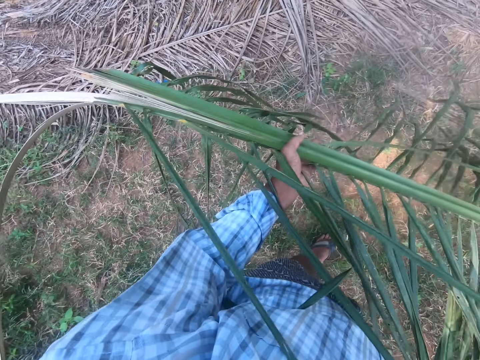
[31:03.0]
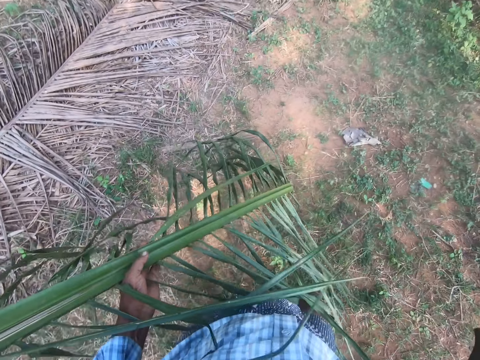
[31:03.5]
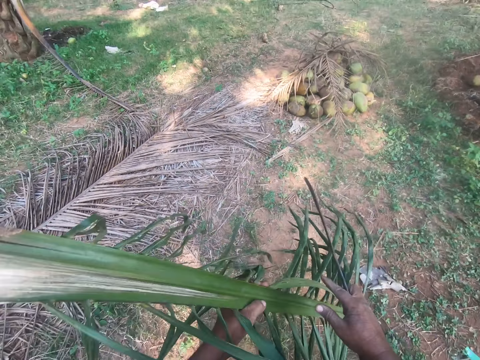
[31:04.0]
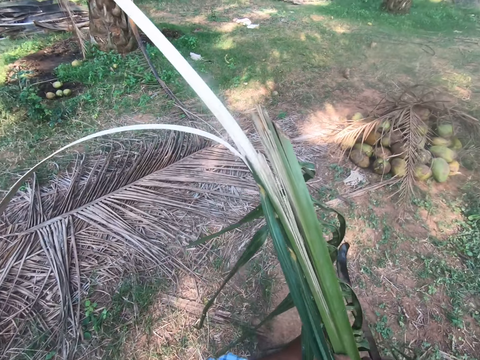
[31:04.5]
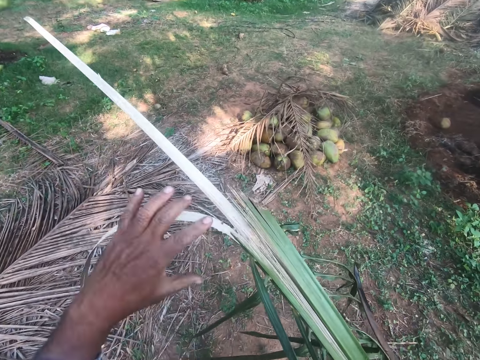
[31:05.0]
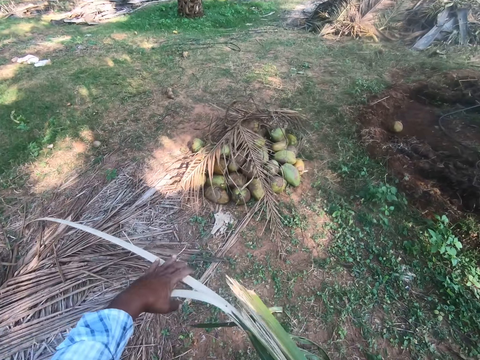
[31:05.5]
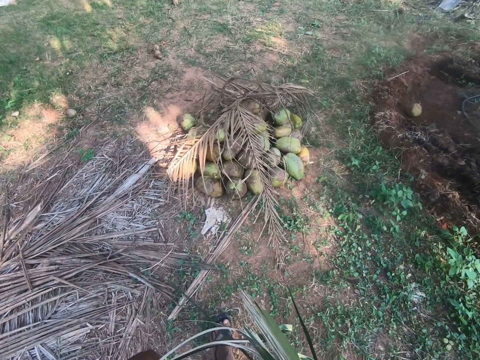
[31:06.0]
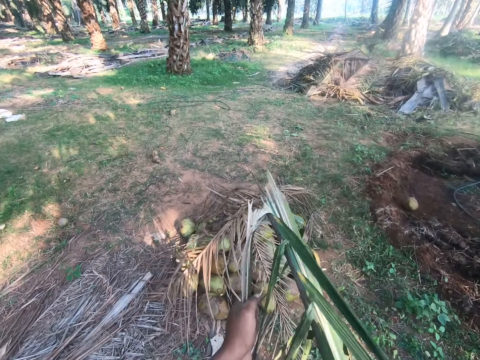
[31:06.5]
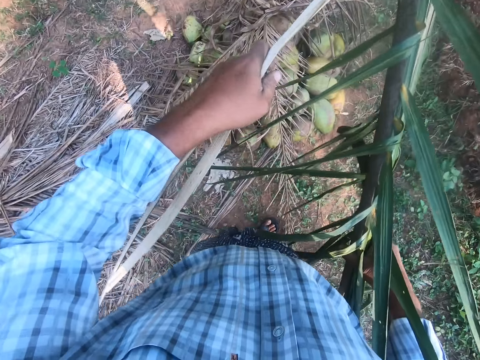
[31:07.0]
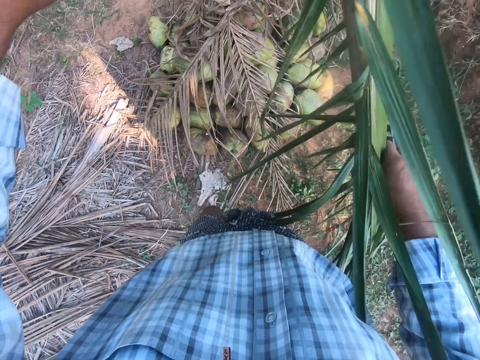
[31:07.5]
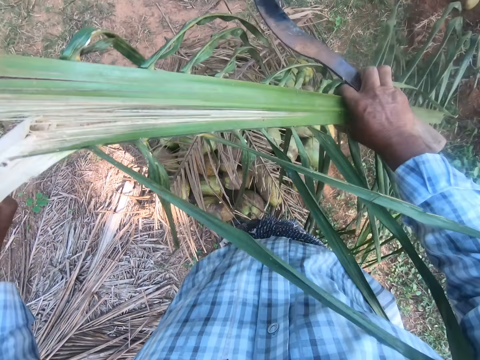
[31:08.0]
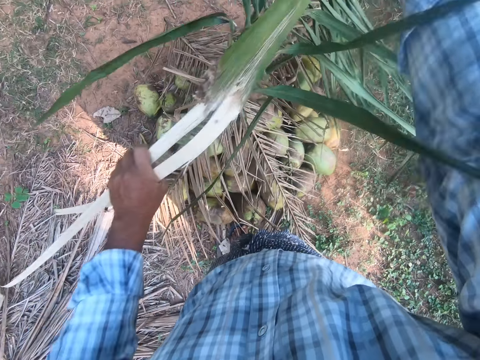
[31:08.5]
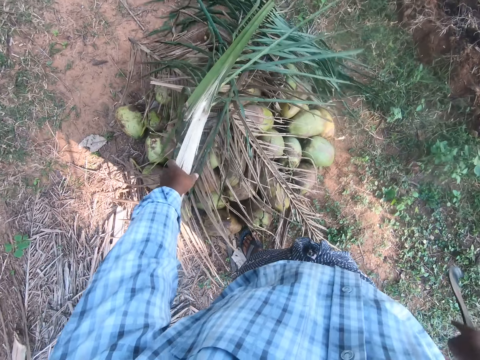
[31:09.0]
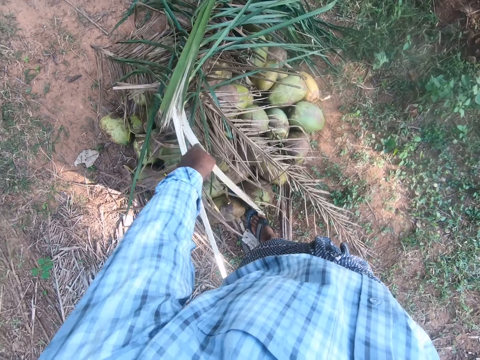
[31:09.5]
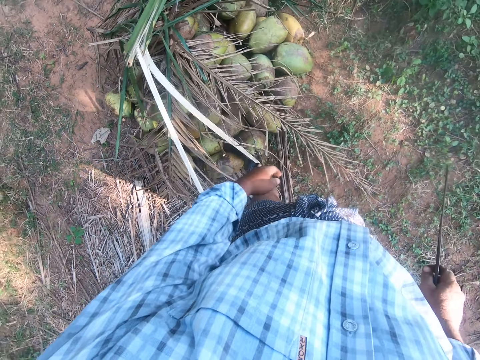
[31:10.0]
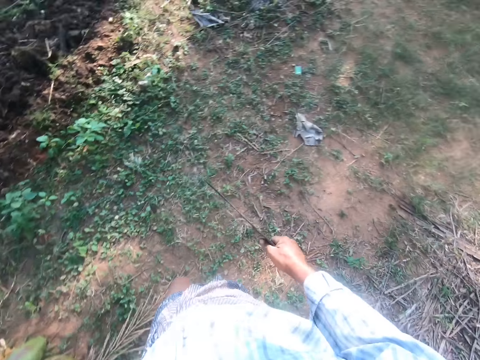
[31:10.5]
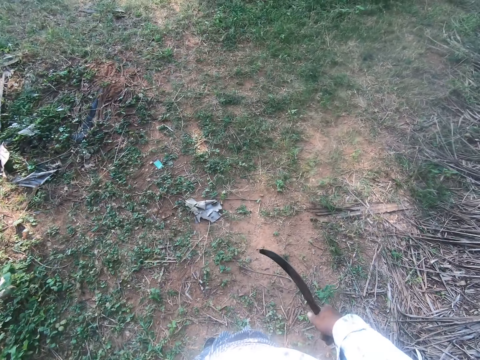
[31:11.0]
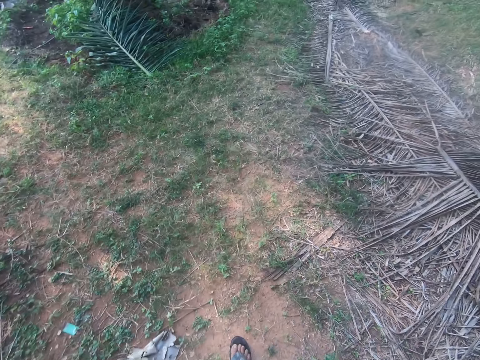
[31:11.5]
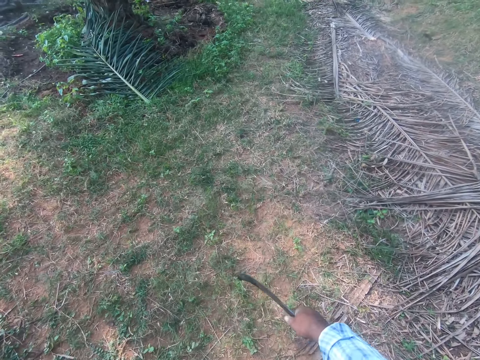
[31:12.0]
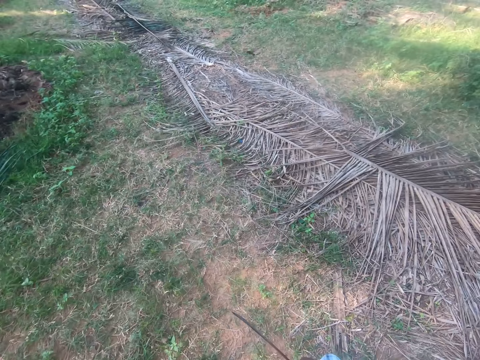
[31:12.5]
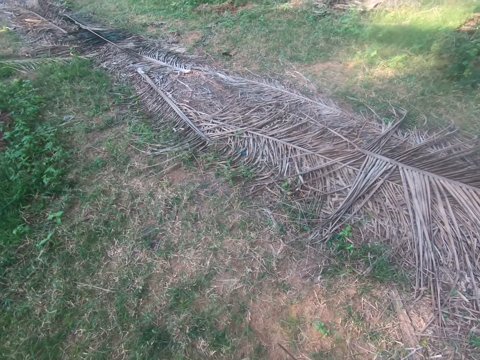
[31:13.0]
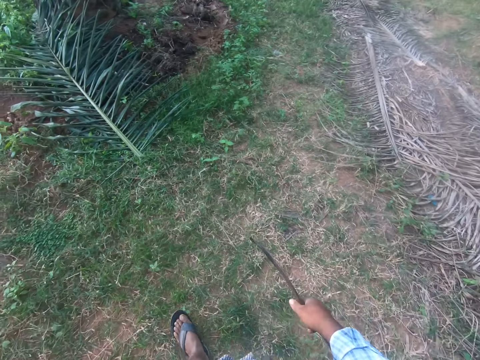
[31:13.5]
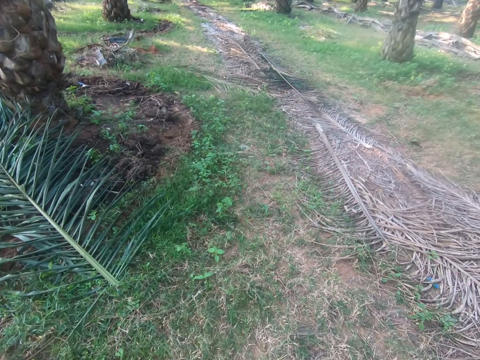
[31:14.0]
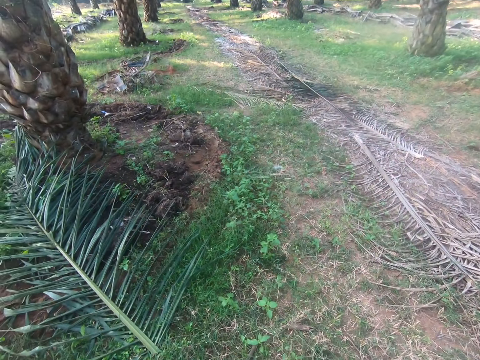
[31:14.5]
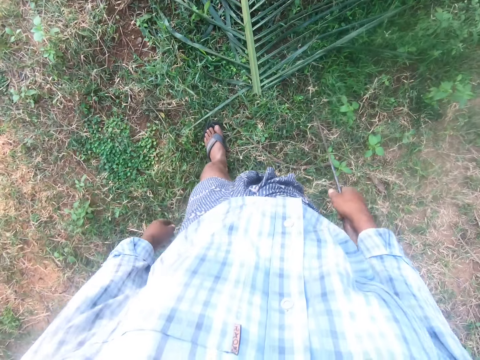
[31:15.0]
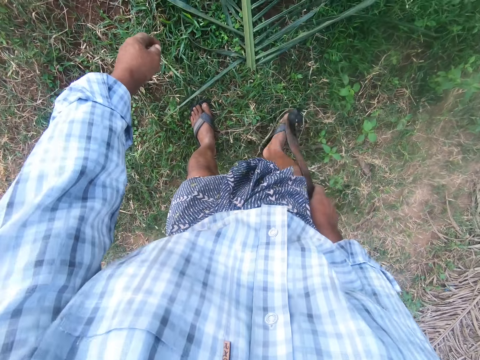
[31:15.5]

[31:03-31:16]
The camera wearer walks away with a palm frond. They break the palm frond. They drop the palm frond on the heap of unripe coconuts. They walk away from the heap.

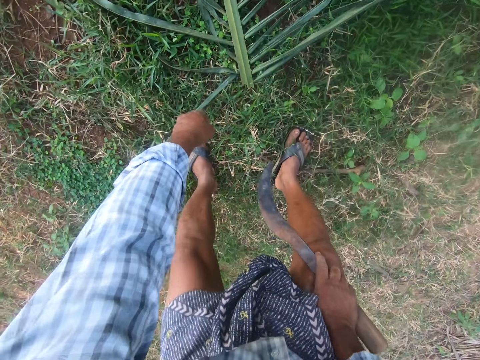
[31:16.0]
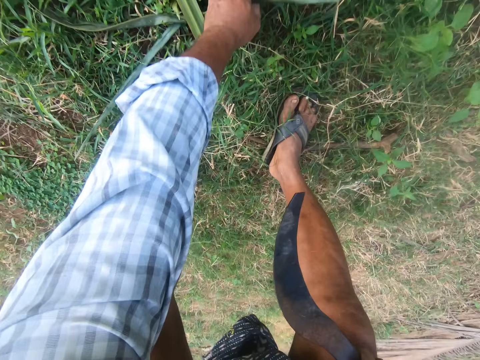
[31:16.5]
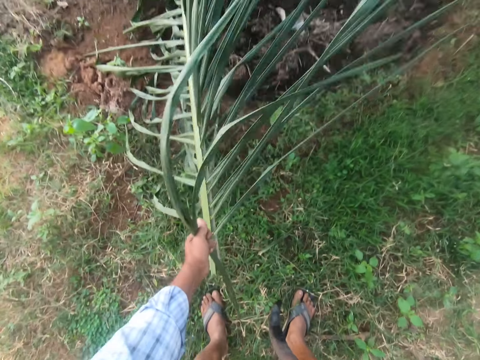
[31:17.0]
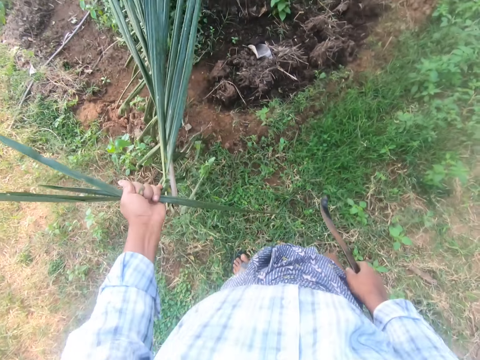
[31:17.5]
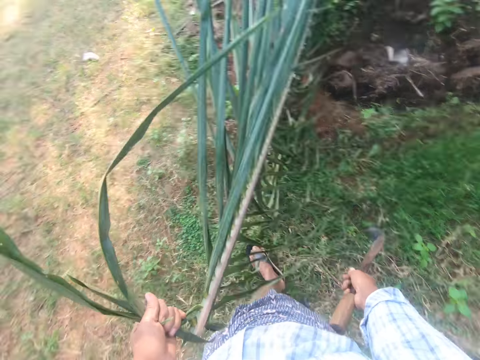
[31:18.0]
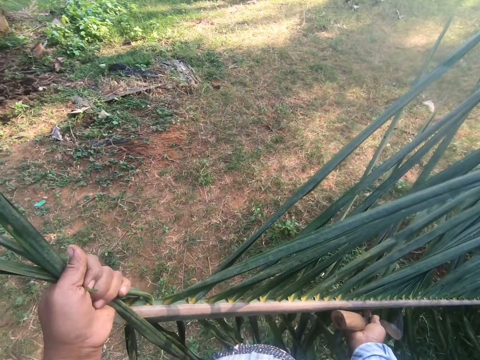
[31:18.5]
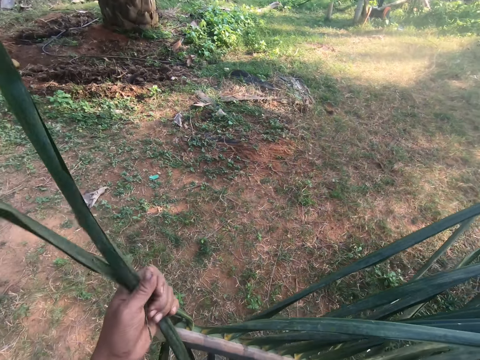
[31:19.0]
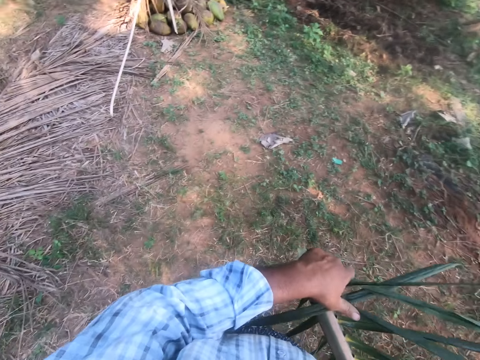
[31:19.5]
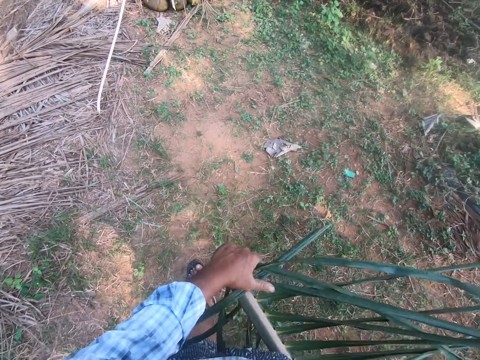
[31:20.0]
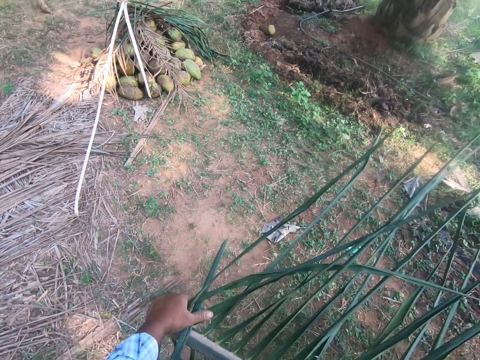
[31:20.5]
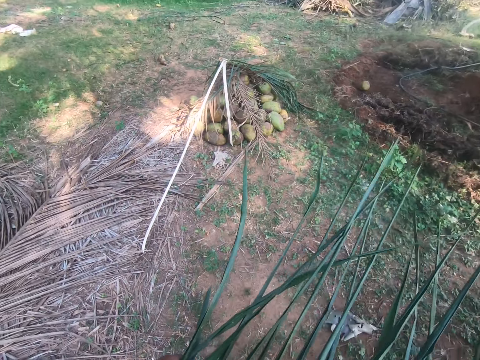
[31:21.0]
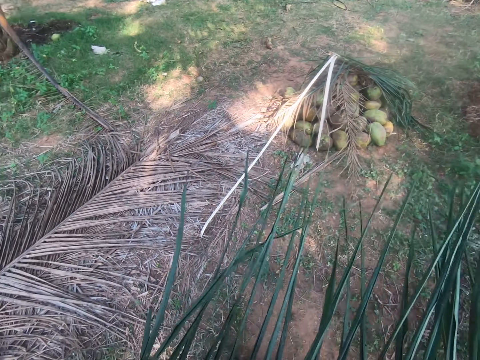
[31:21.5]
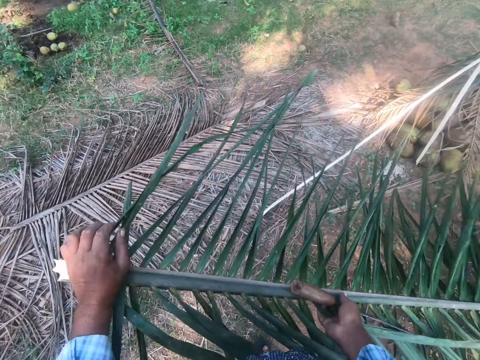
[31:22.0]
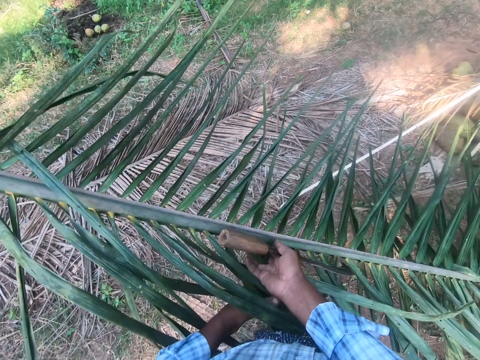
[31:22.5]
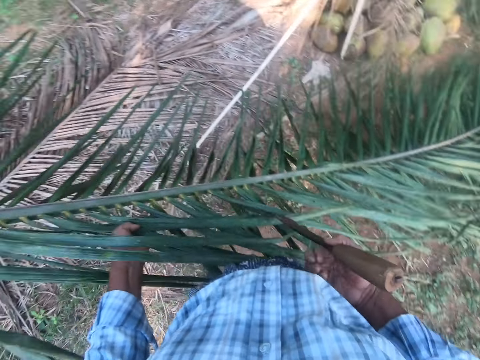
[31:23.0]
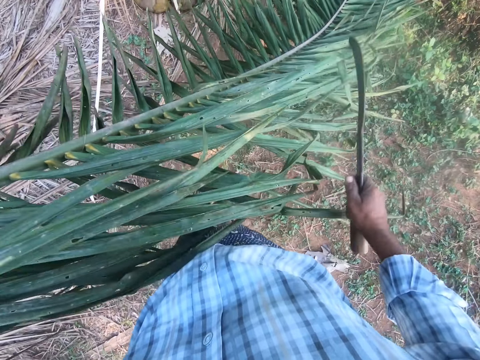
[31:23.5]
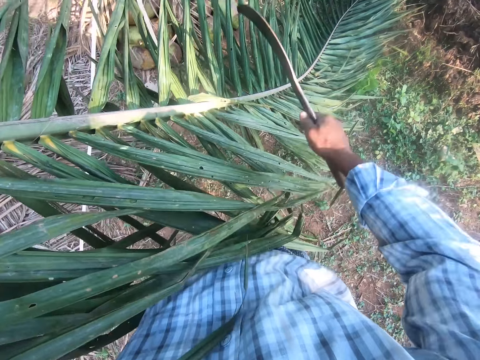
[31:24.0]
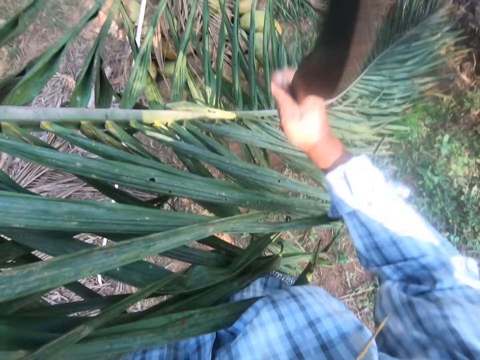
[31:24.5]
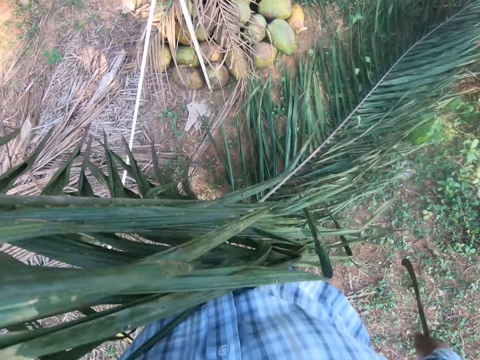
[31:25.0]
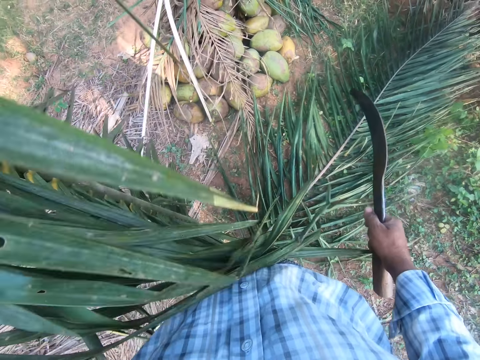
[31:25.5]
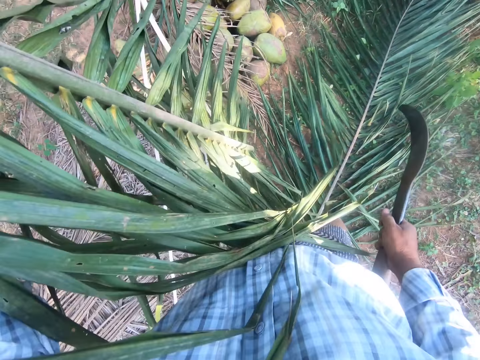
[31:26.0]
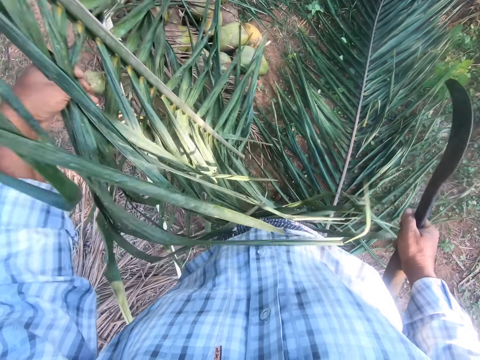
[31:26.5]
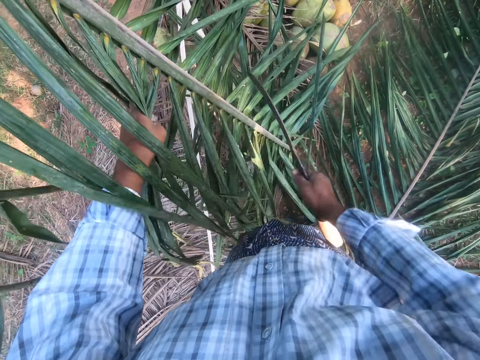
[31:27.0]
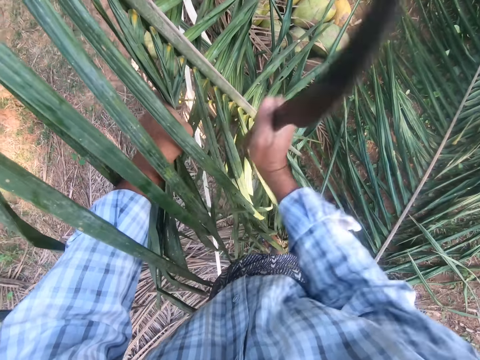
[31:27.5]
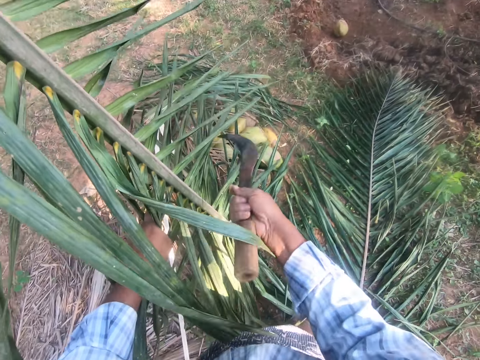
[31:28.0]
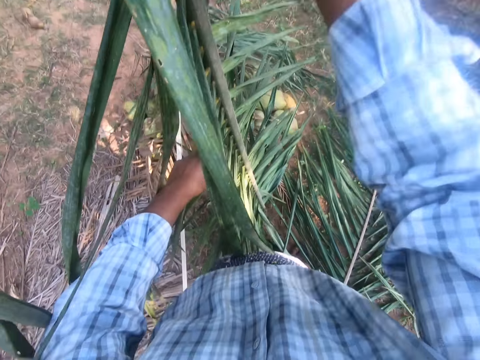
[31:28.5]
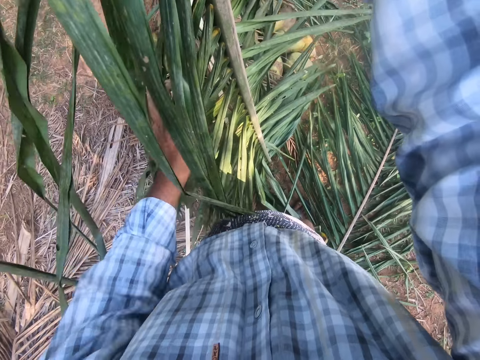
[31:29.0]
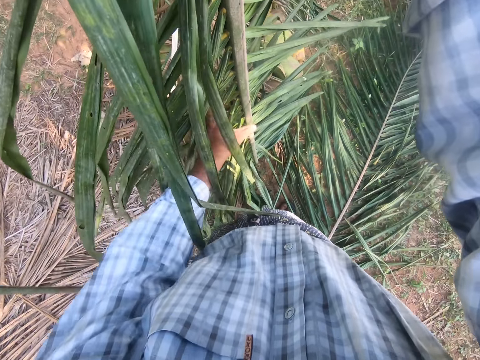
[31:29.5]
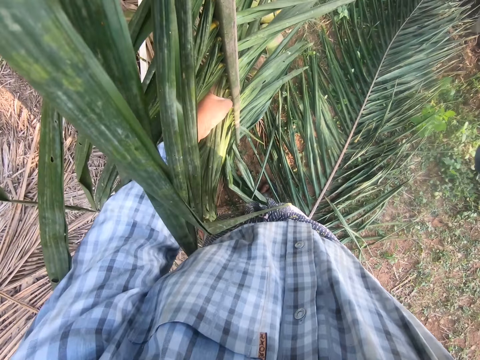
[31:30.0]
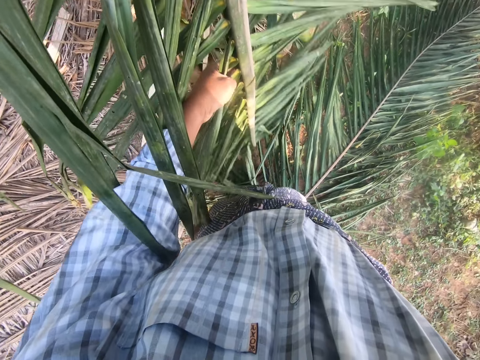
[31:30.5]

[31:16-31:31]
The camera wearer picks up a palm frond from the ground. They pull the palm frond. They walk away with the palm frond. They cut the palm frond with a sickle or machete. They cut the palm frond using the machete.
